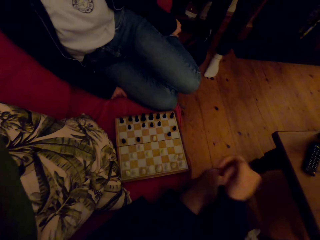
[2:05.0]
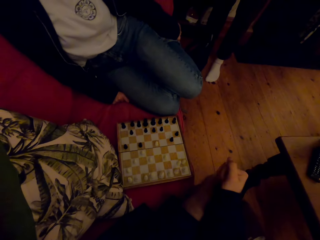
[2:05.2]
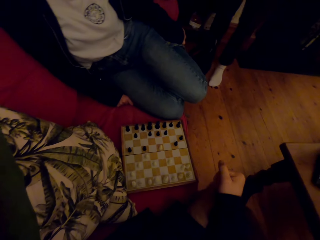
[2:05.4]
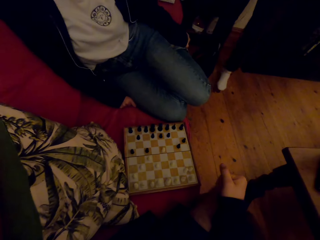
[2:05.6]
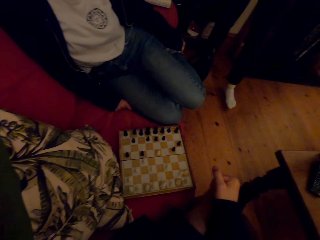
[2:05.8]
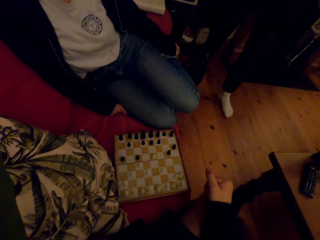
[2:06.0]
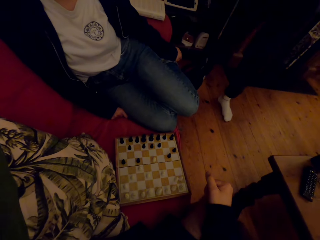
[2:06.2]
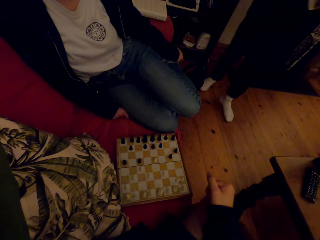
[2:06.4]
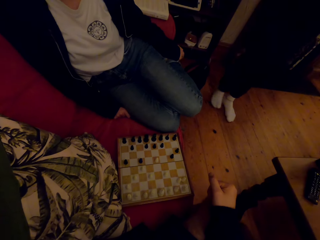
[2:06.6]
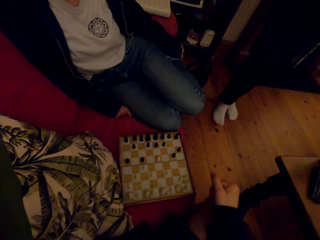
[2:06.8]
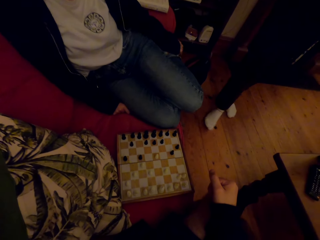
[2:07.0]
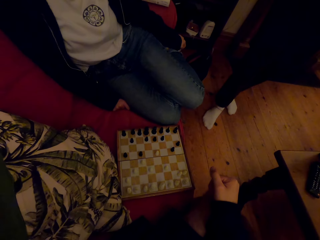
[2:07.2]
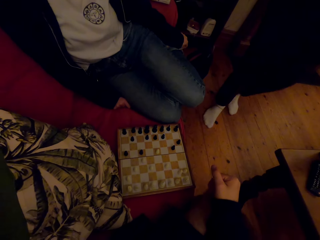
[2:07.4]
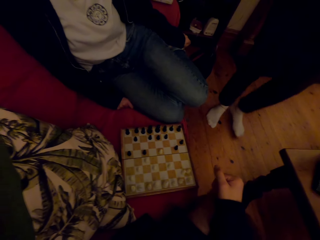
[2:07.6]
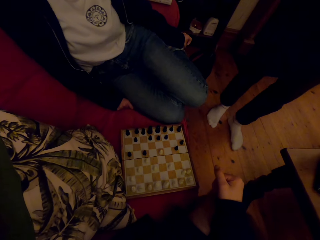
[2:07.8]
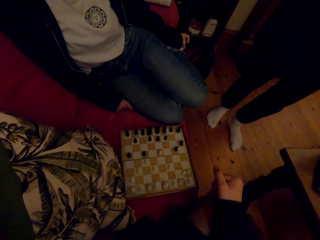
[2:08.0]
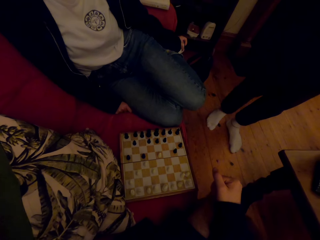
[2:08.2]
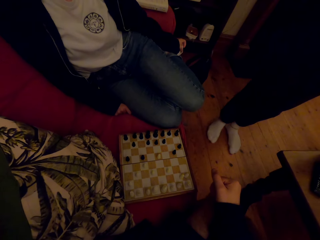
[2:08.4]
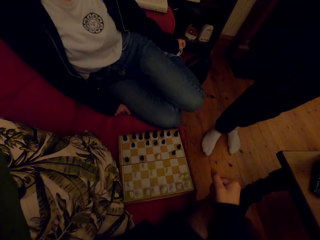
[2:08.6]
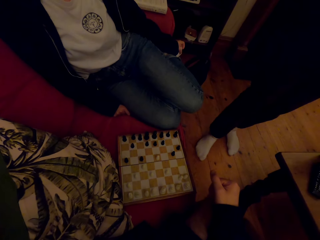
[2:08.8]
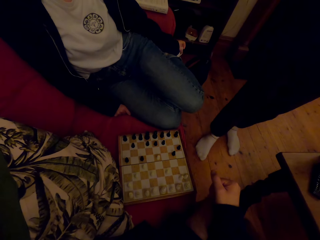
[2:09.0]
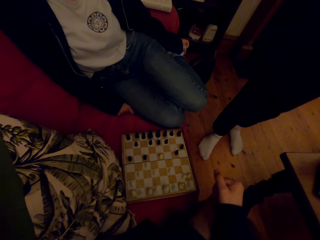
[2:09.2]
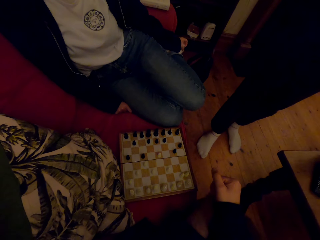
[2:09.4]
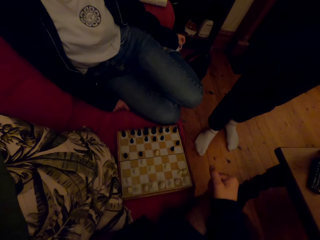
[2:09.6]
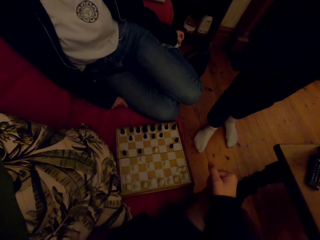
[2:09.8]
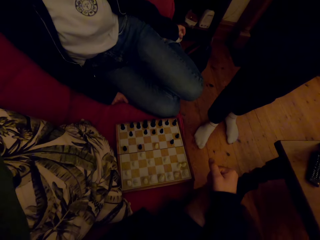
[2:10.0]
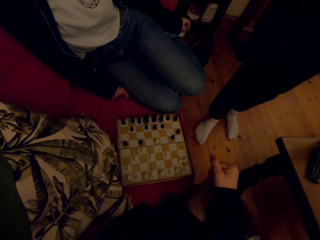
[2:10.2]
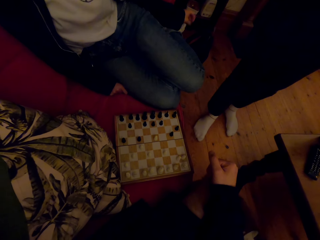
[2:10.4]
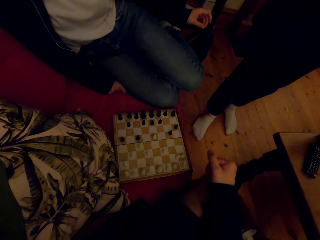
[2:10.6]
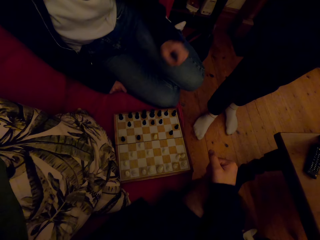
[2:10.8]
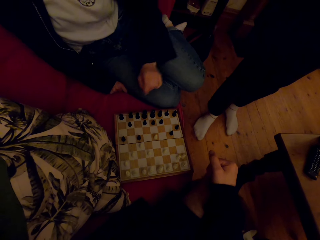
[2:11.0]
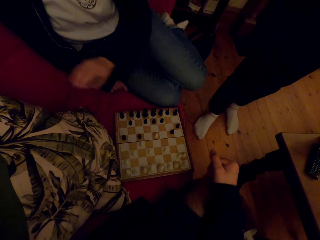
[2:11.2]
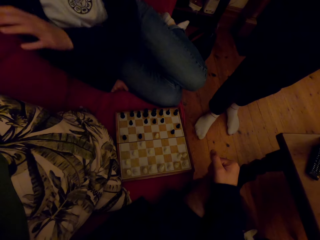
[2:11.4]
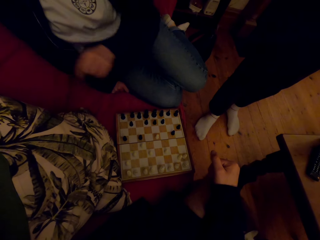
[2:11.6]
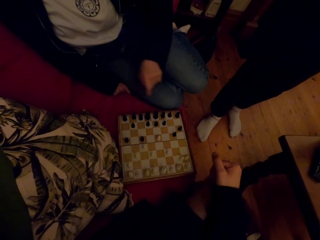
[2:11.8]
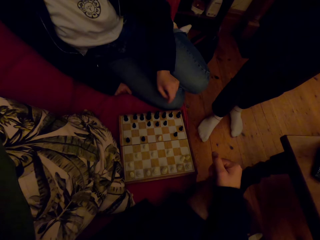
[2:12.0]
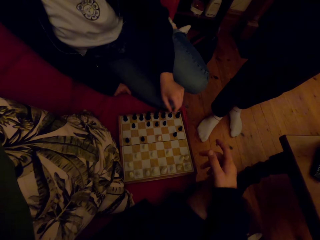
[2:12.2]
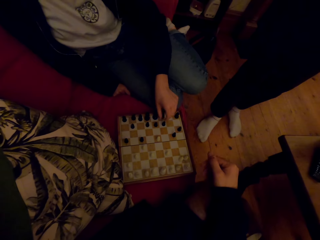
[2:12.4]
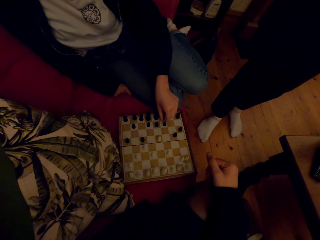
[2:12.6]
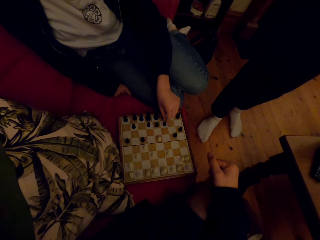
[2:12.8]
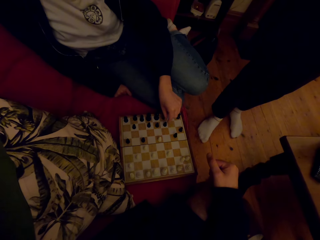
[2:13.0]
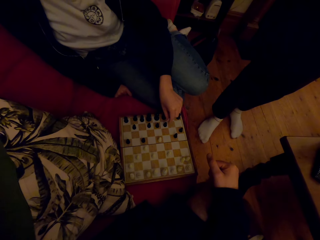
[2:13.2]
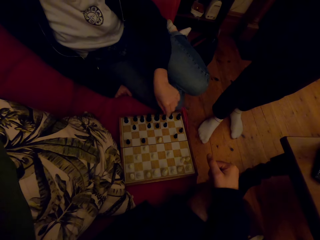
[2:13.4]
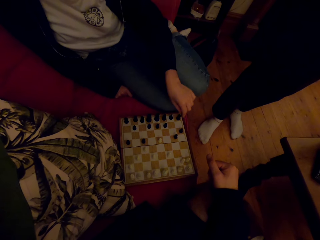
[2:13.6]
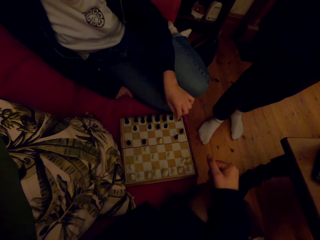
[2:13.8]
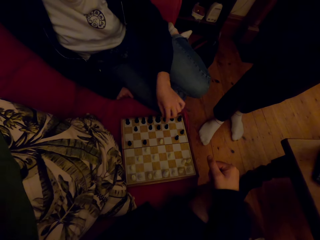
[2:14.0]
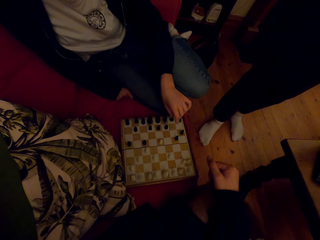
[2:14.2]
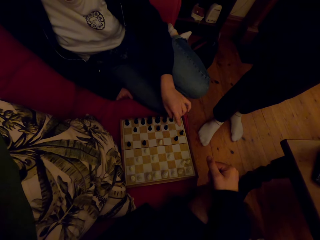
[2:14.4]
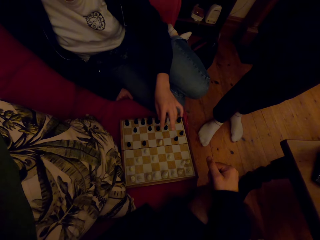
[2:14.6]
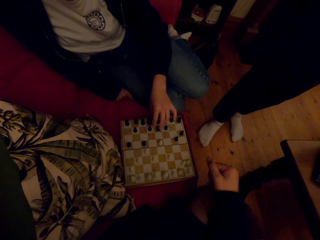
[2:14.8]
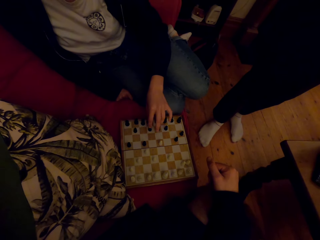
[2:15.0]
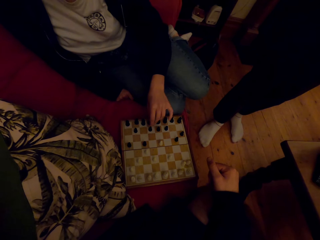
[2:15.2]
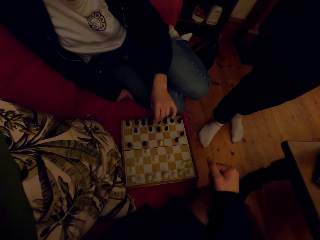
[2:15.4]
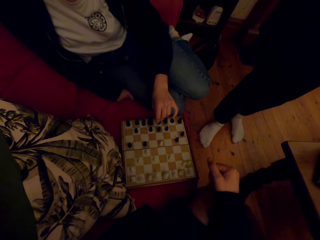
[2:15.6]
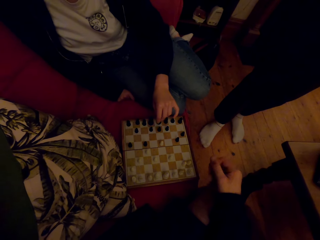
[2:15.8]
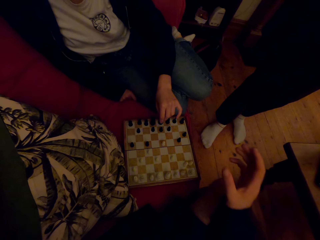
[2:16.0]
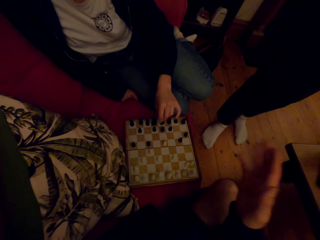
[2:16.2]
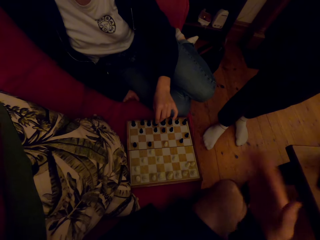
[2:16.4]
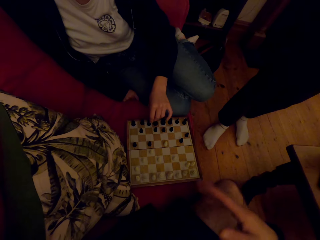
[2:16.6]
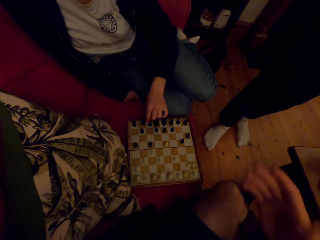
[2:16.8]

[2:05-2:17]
The camera wearer lowers the hand. A person interacts with another person and the camera wearer. The first person plays the chess game with the camera wearer.

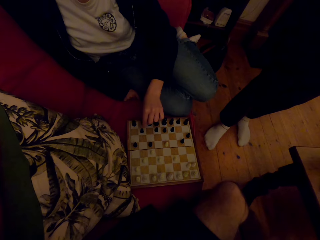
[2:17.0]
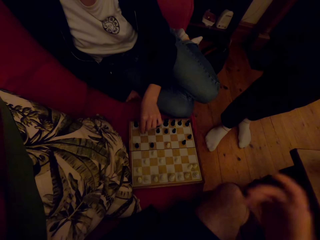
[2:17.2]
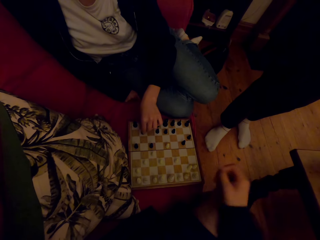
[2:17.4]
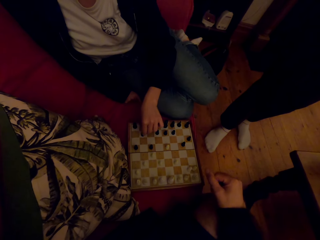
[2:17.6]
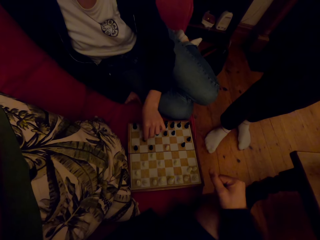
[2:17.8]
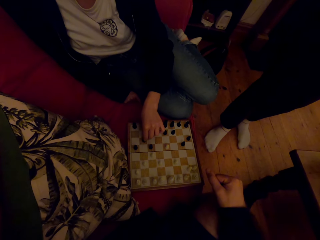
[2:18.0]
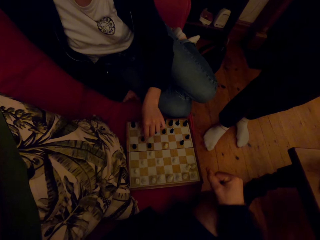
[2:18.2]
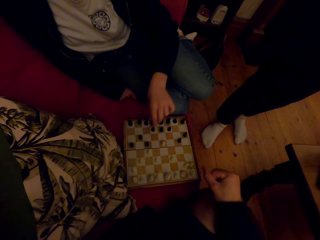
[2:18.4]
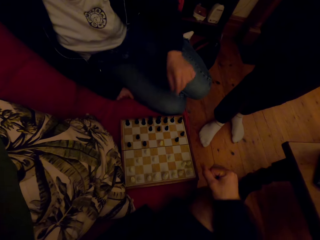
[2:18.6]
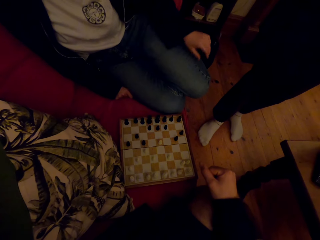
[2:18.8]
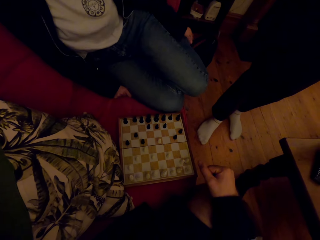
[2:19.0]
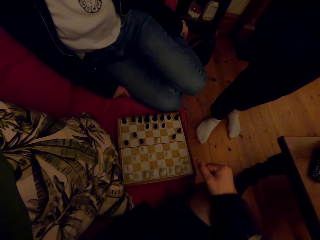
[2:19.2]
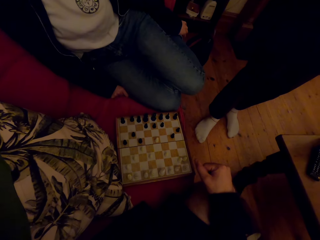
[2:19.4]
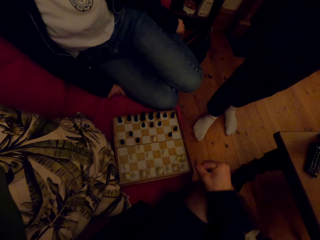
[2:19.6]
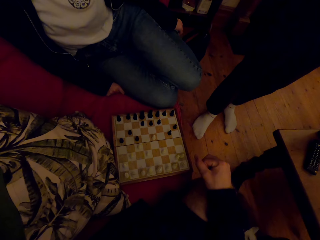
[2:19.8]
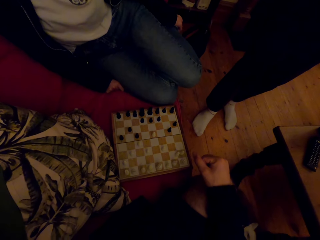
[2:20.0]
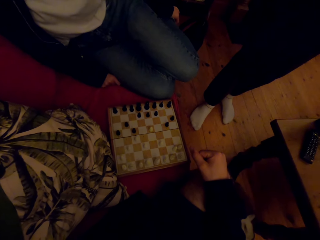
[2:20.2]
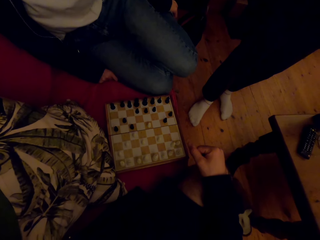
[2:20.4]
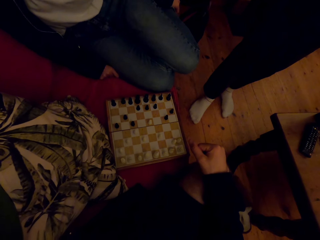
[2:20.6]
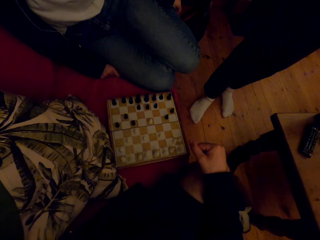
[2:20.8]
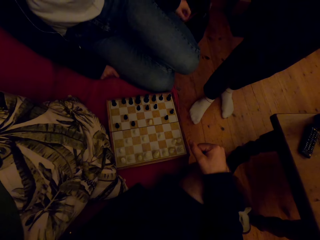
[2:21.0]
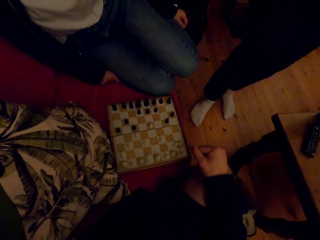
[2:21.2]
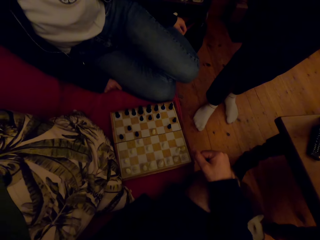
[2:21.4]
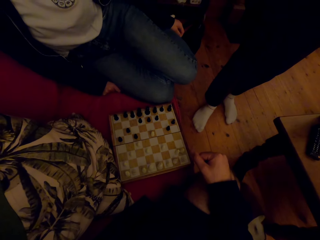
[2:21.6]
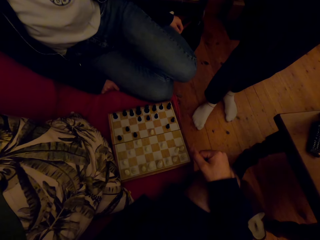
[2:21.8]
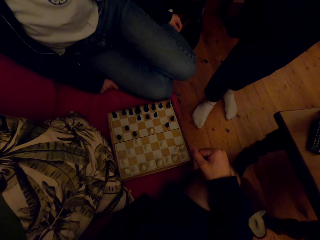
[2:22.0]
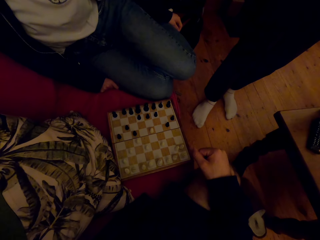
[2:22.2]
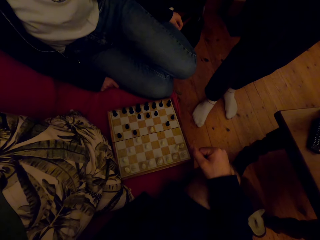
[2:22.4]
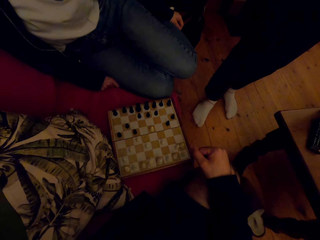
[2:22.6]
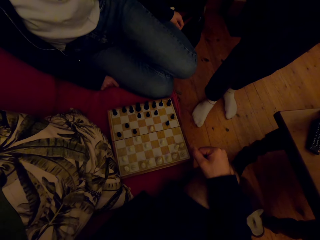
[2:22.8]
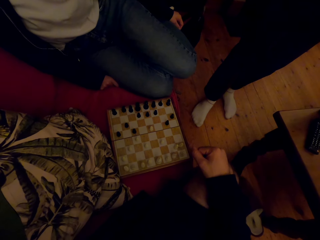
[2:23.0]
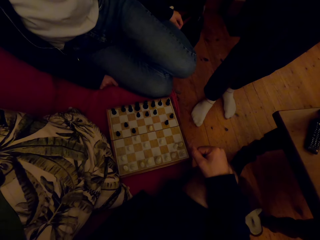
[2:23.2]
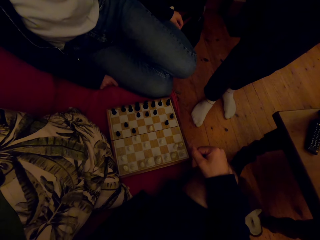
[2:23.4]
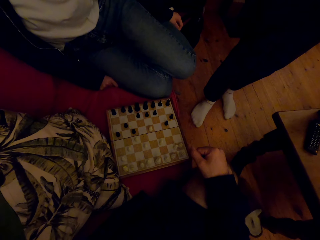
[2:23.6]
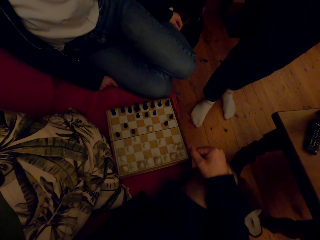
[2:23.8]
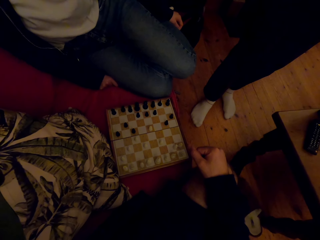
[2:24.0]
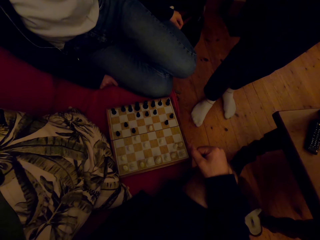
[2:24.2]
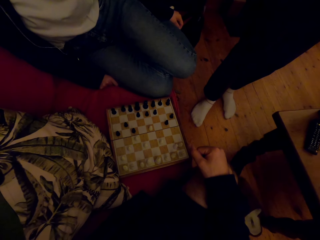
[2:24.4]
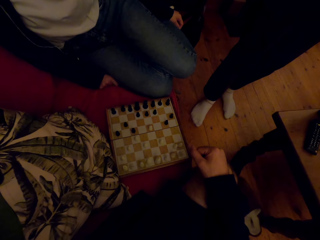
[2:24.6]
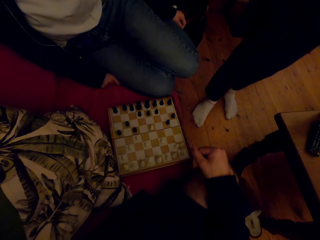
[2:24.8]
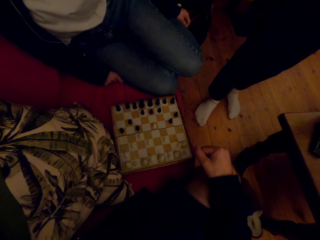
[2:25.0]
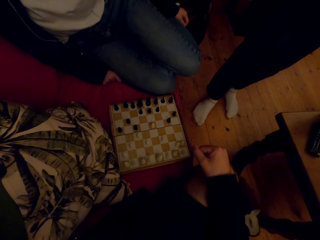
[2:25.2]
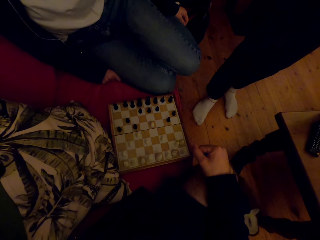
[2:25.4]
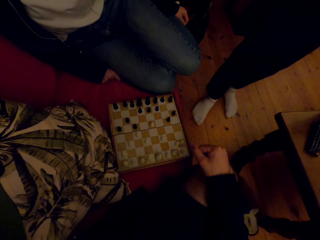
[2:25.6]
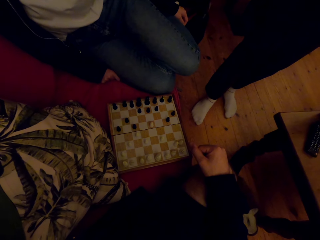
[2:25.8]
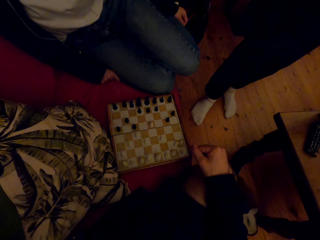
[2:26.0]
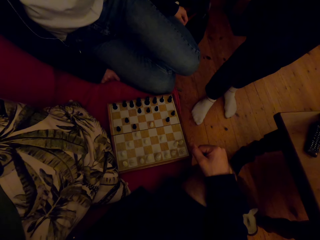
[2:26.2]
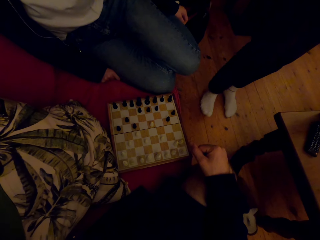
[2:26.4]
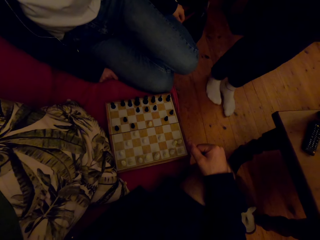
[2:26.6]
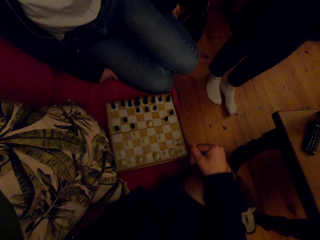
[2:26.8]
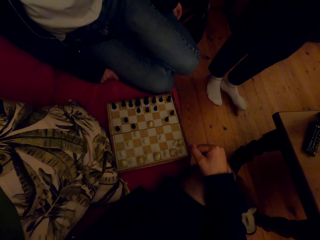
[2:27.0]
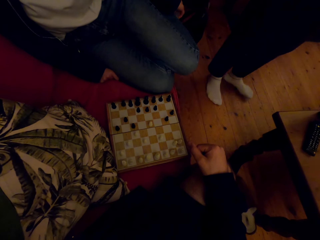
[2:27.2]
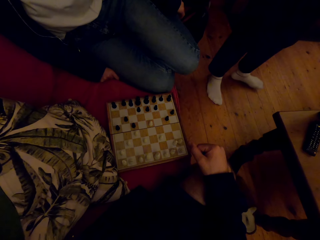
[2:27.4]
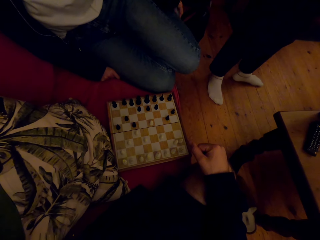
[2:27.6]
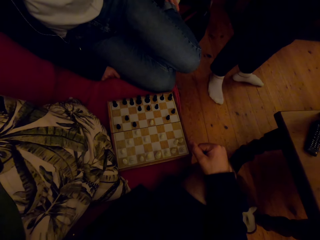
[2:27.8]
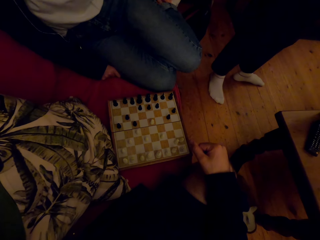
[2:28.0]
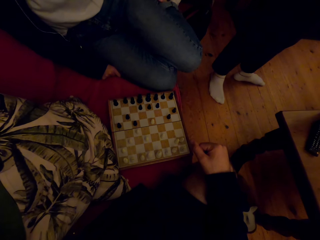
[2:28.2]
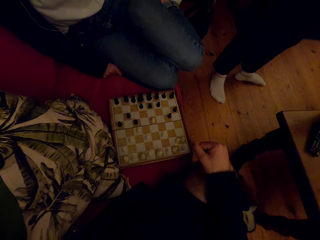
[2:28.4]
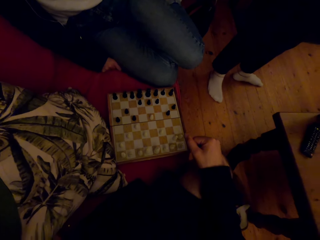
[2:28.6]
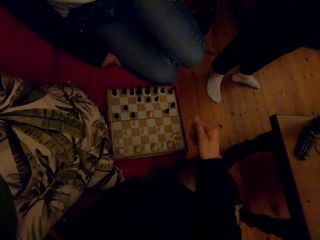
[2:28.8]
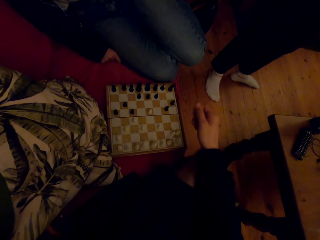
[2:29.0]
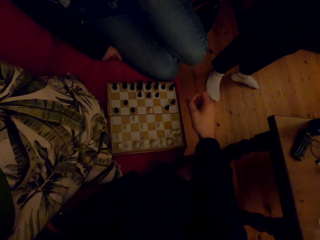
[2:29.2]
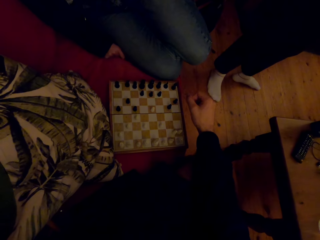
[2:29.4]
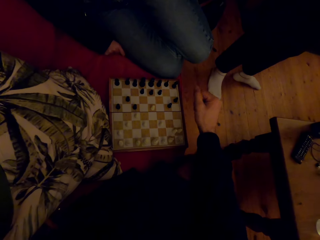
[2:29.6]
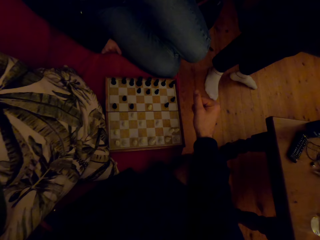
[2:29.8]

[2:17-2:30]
A person plays the chess game. The camera wearer talks.
